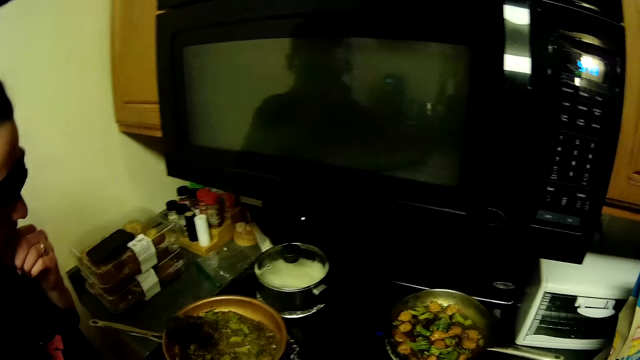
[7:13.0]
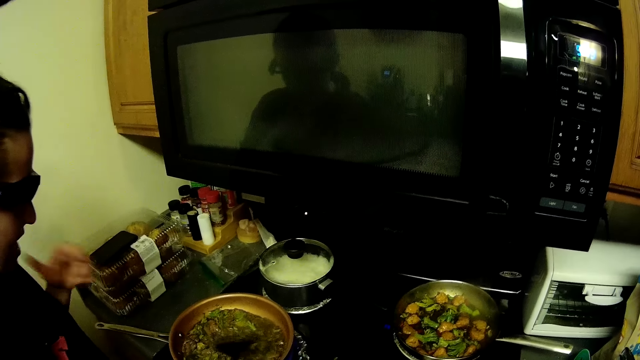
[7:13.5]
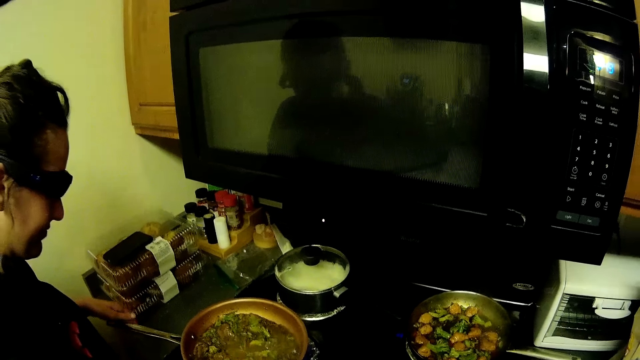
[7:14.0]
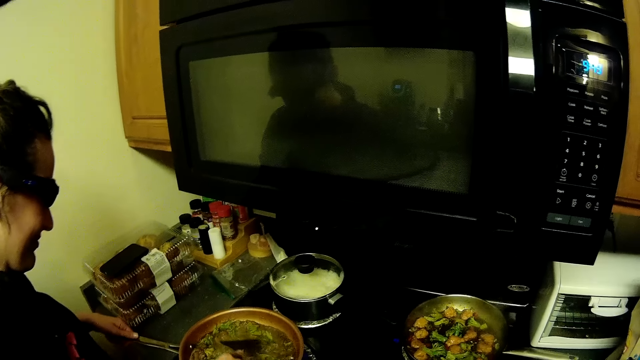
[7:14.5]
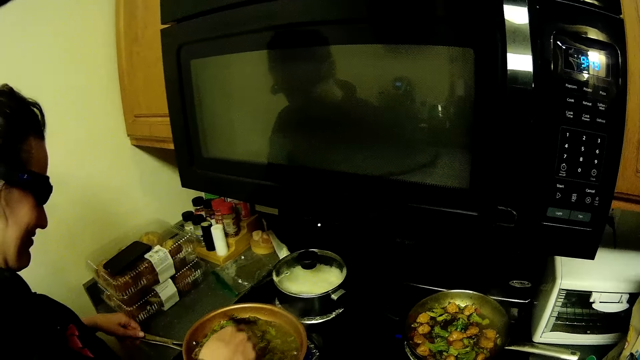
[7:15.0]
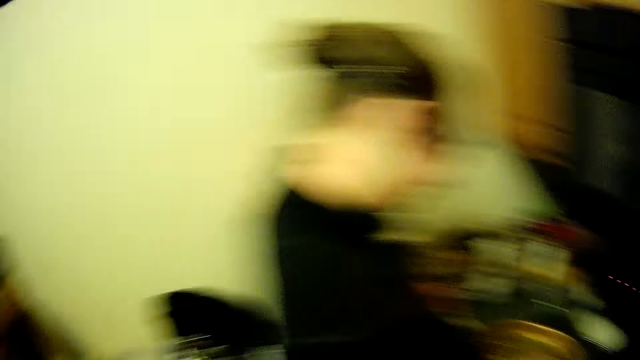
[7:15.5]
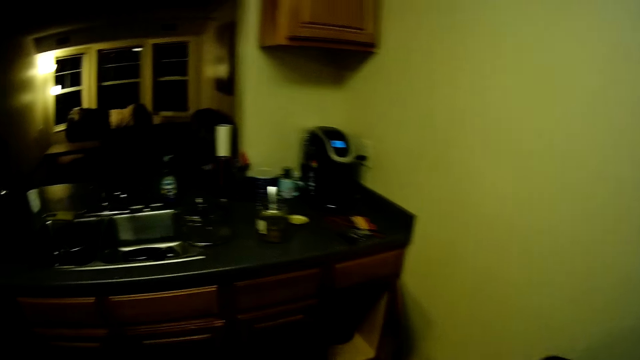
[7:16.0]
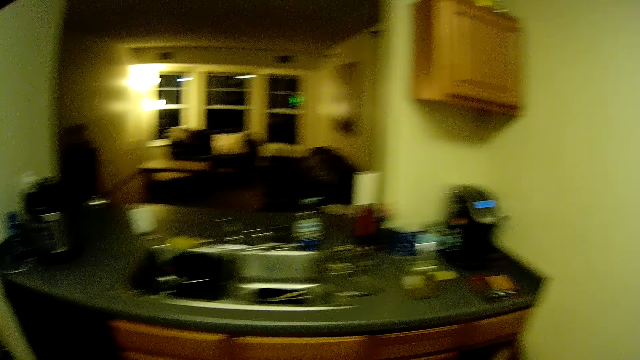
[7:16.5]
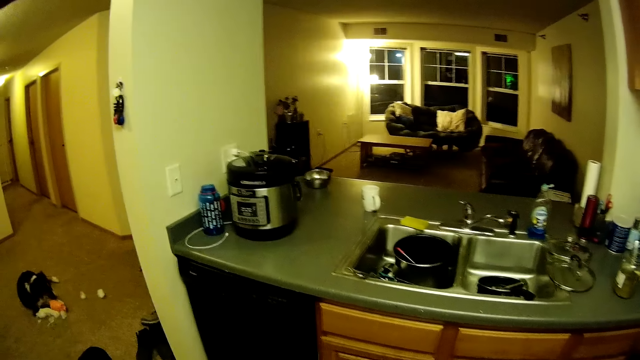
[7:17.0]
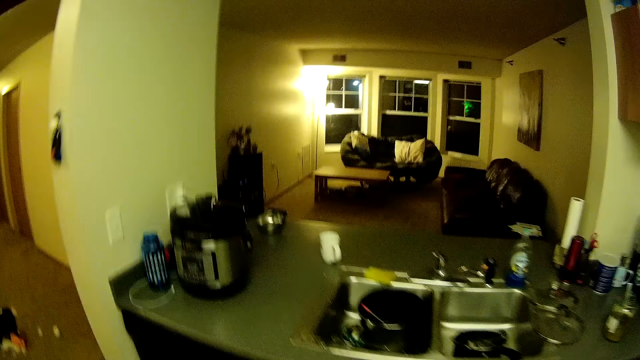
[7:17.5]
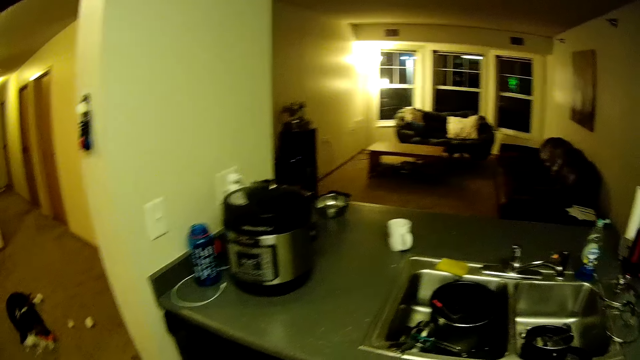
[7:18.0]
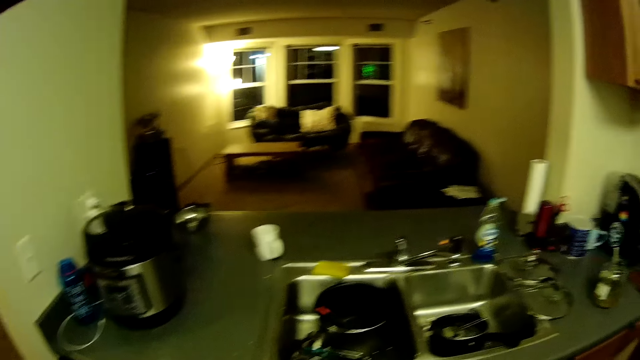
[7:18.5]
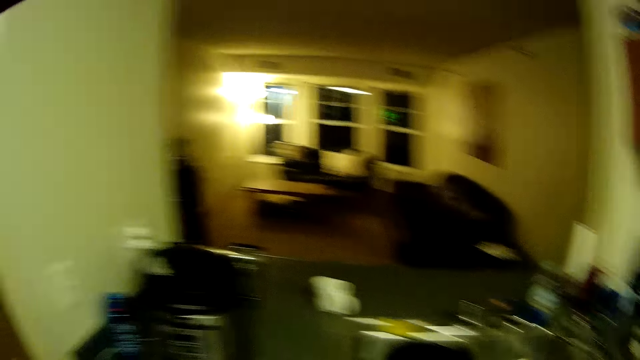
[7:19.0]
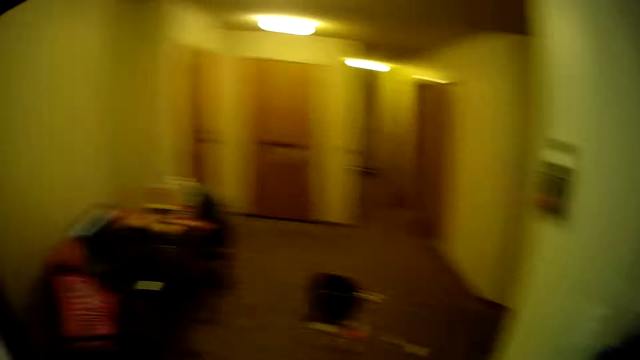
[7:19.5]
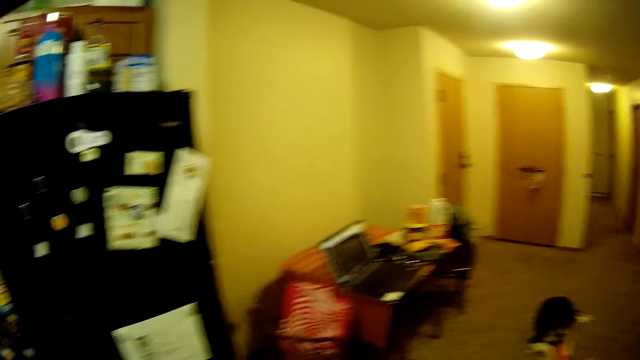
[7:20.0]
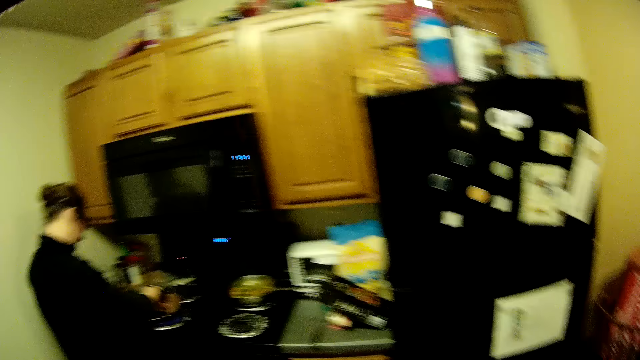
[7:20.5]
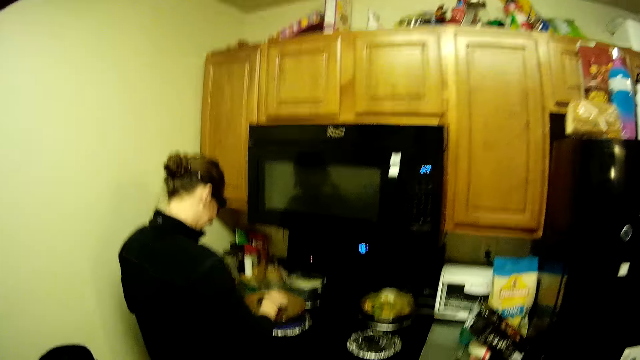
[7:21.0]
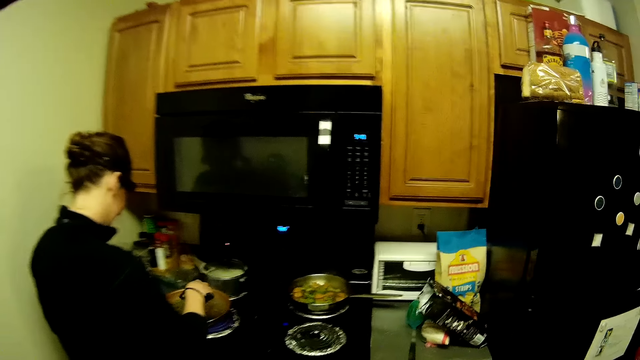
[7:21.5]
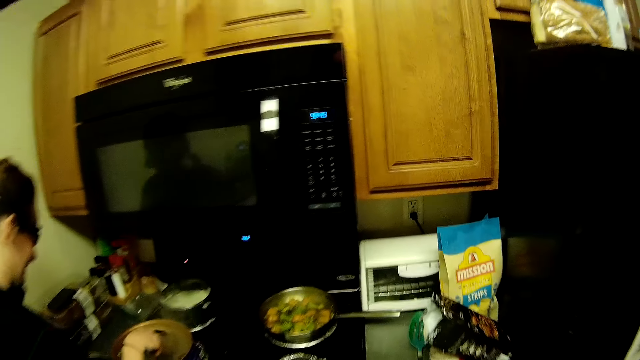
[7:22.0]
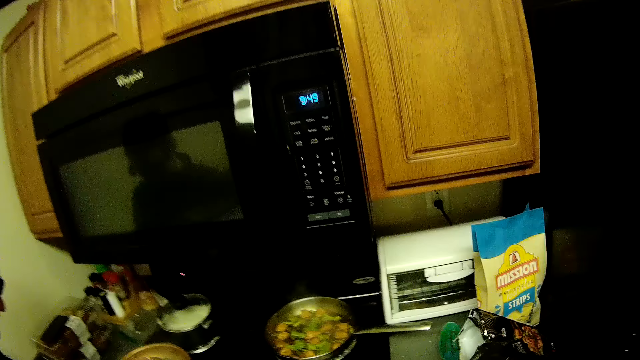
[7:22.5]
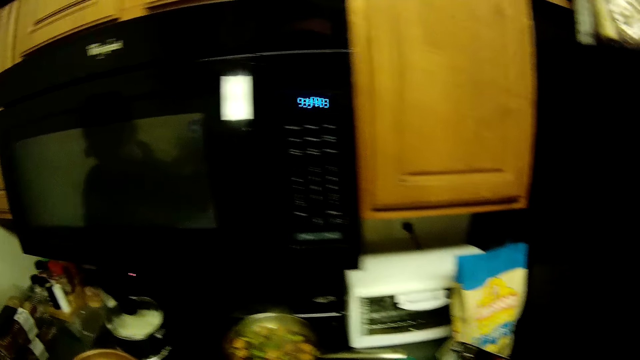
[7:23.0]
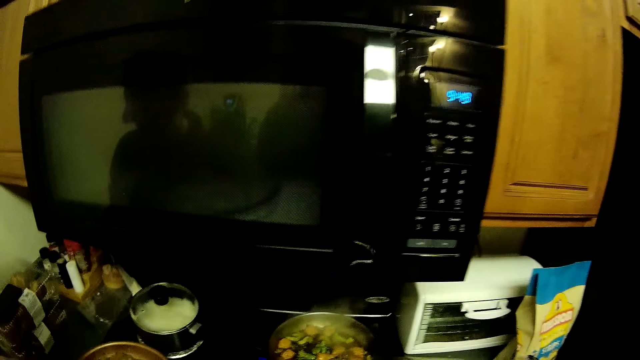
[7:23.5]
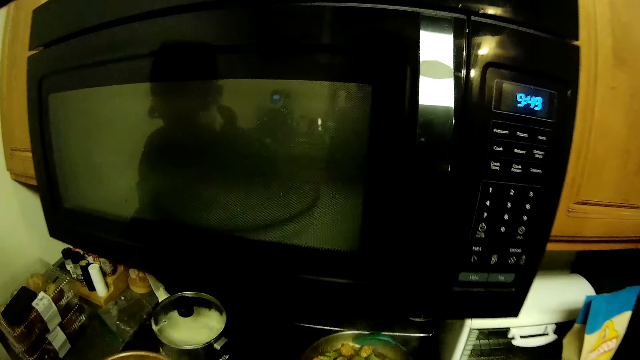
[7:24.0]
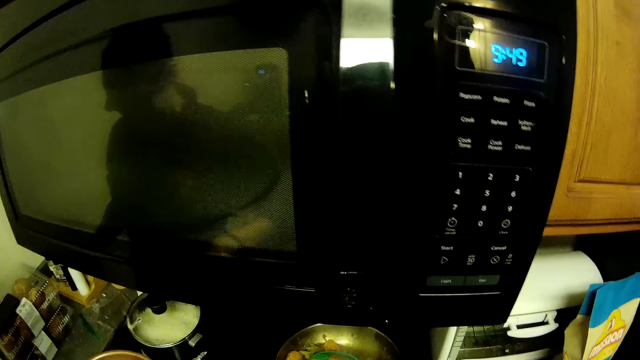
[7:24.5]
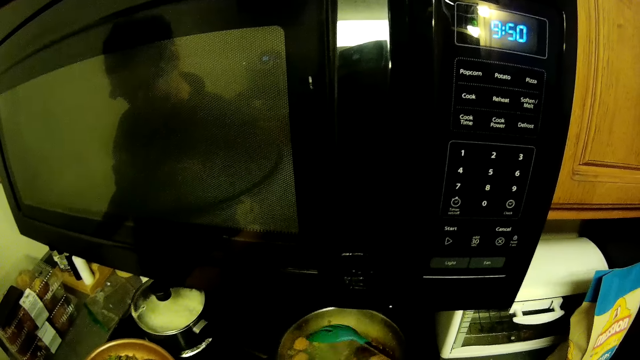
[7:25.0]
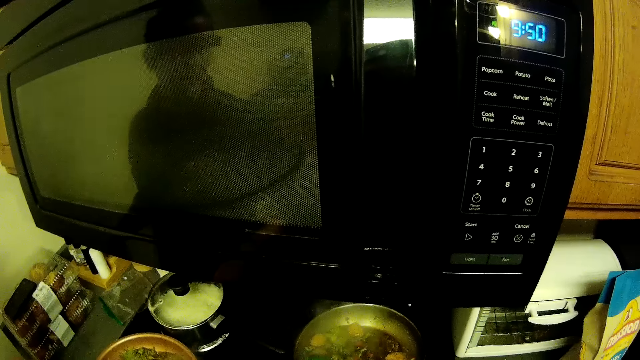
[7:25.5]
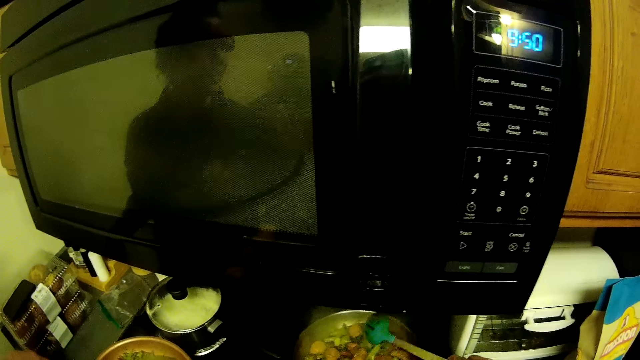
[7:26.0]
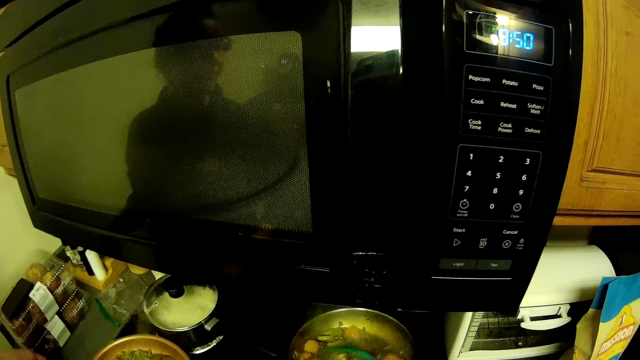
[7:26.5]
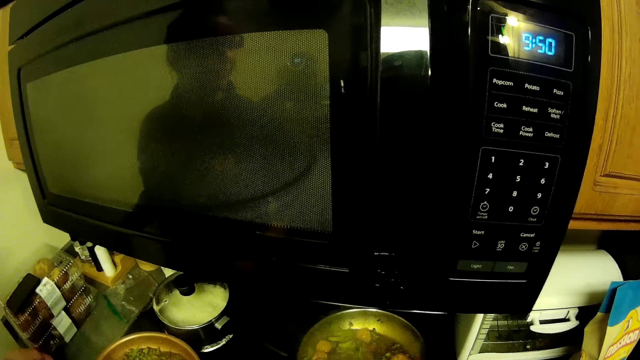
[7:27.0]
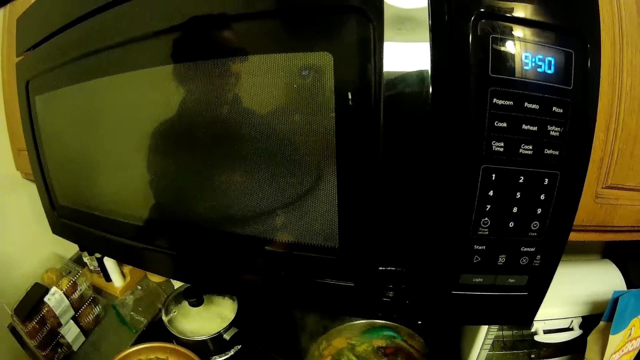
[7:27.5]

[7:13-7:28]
The camera wearer looks around. They mix the food. They walk. They pick up a cooking stick. They stir the food.

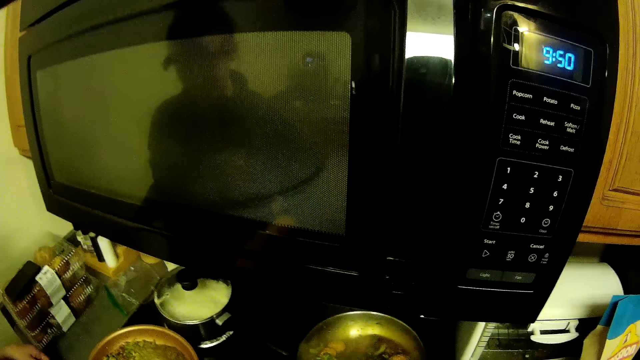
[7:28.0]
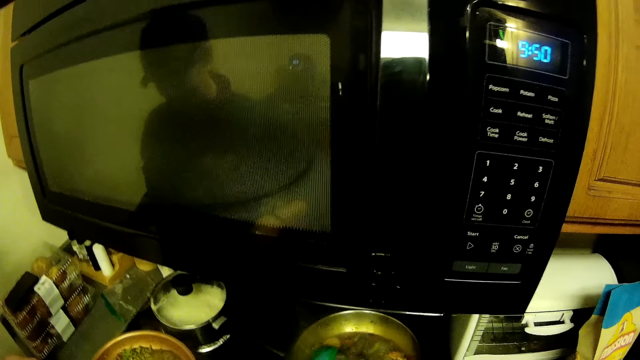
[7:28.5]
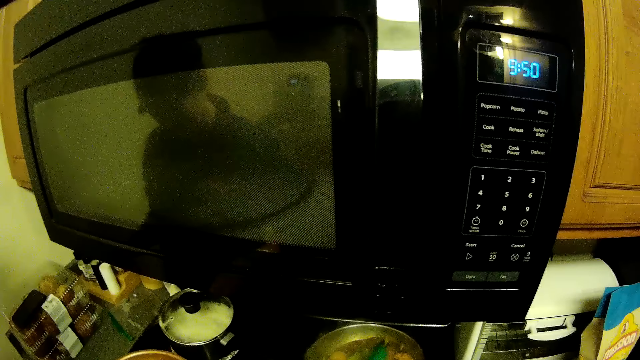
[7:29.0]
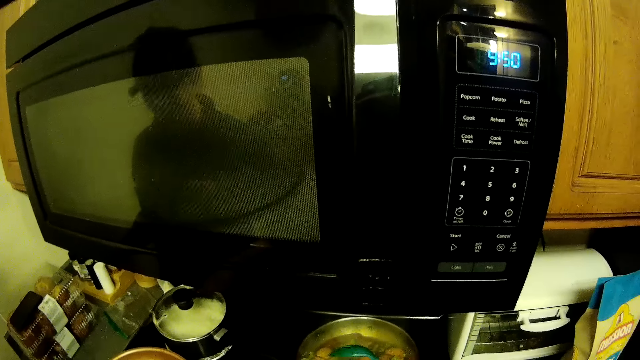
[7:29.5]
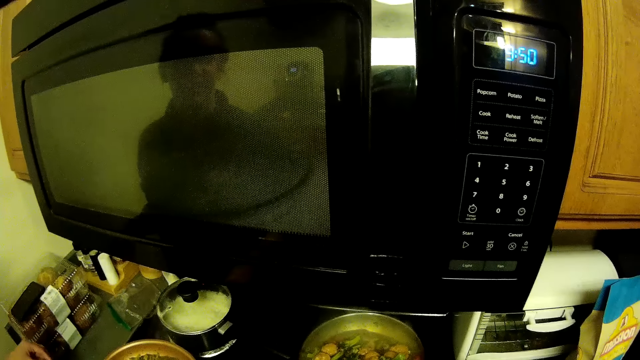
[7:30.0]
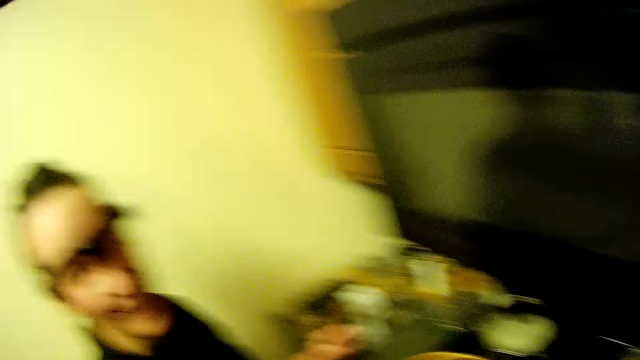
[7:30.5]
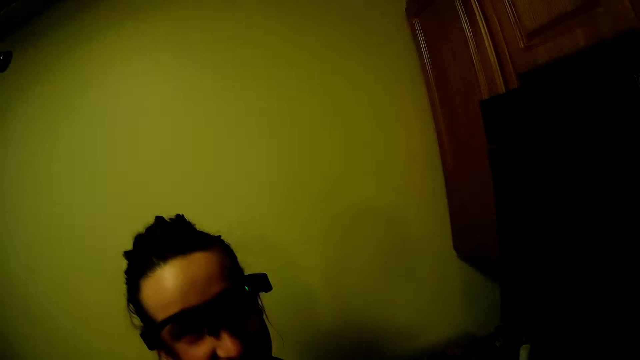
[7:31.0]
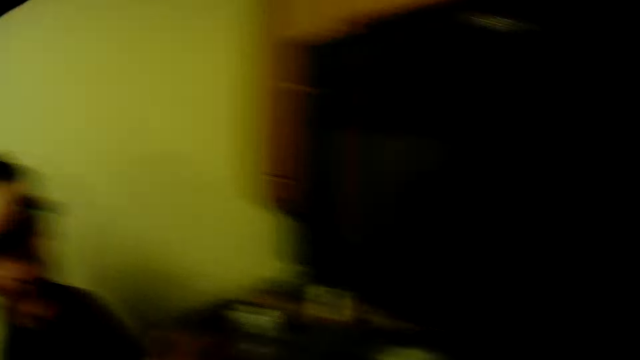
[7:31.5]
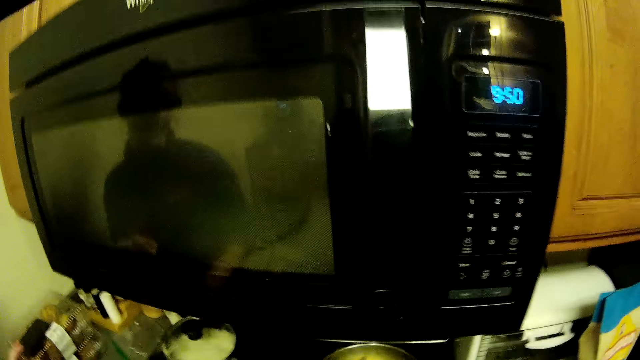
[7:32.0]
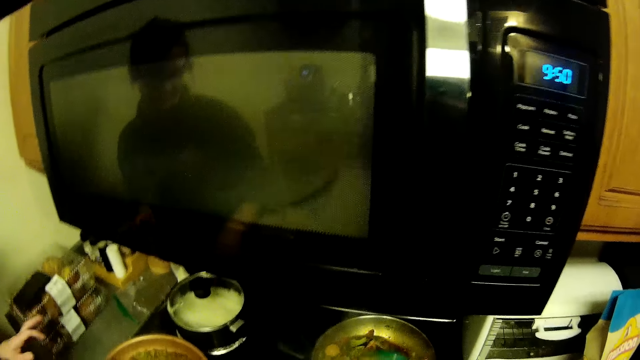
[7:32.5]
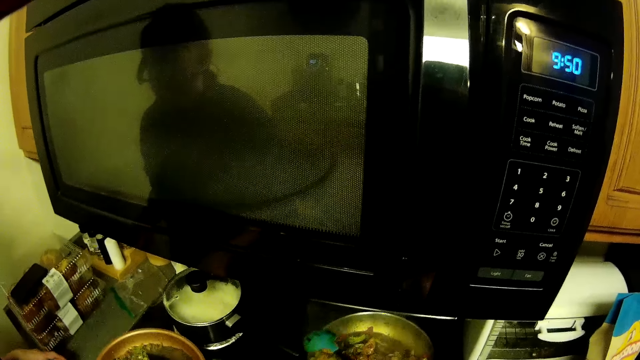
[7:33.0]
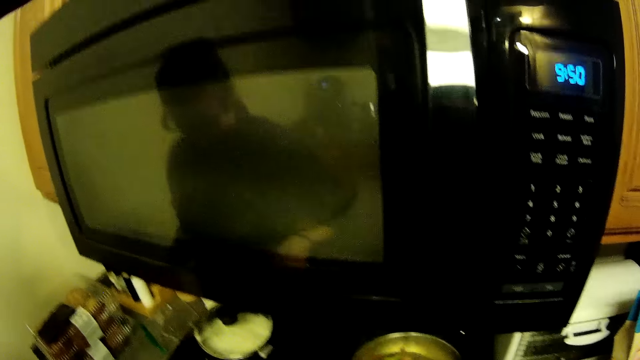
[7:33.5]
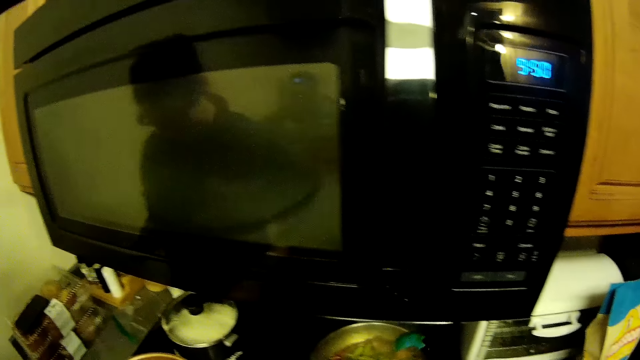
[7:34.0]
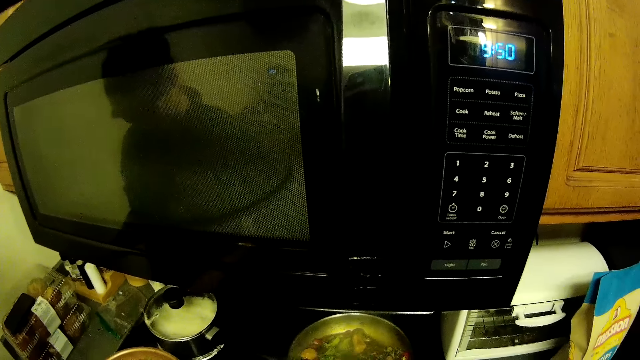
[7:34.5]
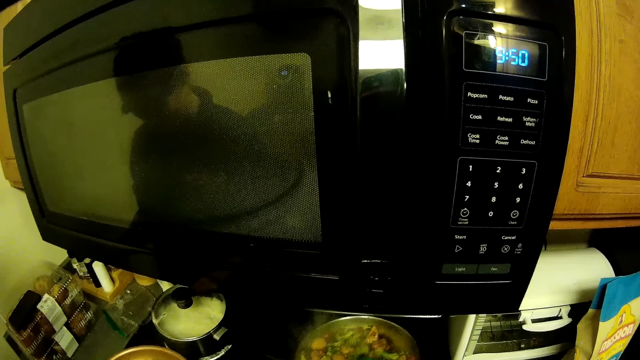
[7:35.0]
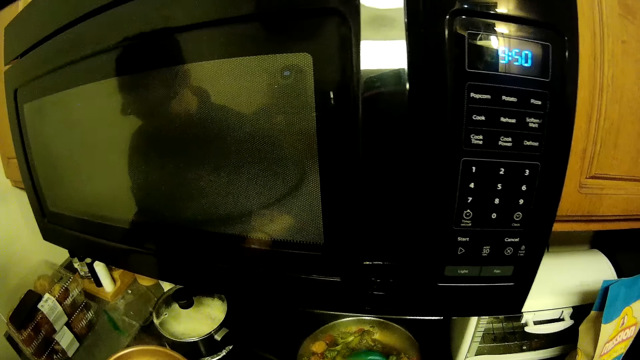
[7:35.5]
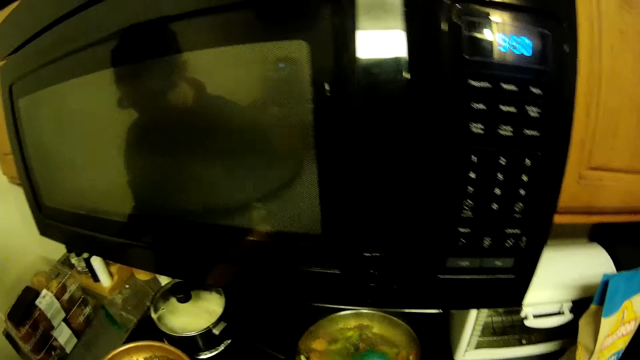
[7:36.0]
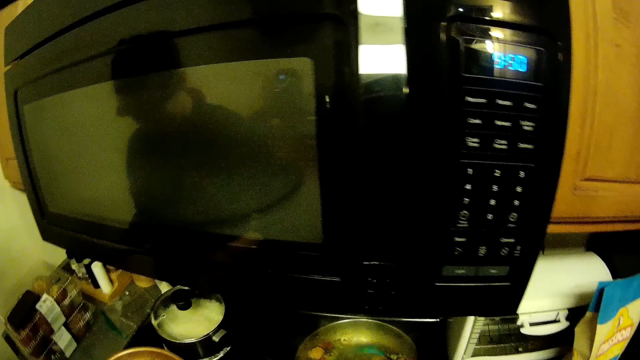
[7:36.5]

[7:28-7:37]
A woman talks to the camera wearer. The camera wearer stirs the food.
